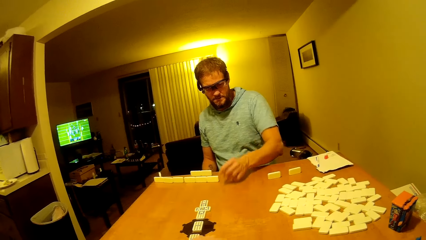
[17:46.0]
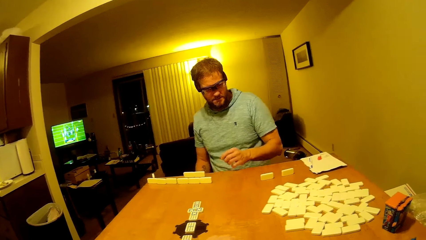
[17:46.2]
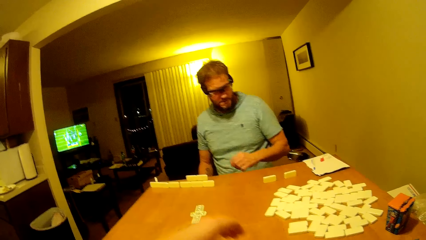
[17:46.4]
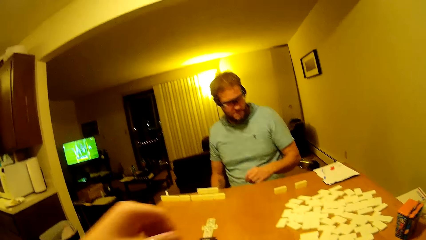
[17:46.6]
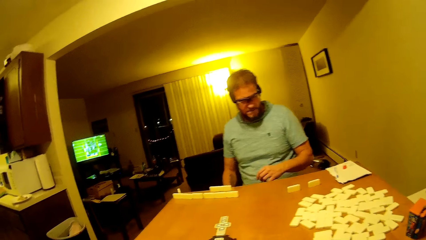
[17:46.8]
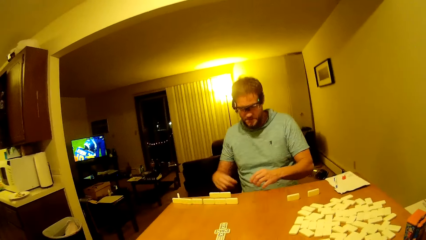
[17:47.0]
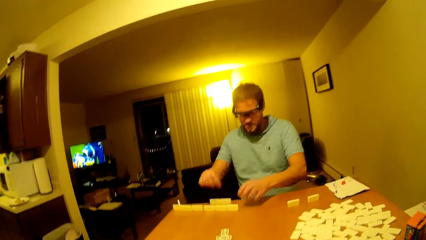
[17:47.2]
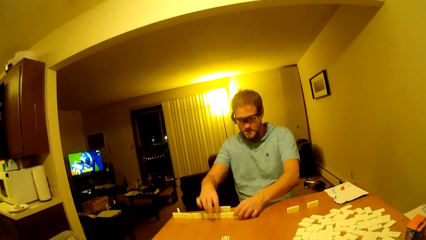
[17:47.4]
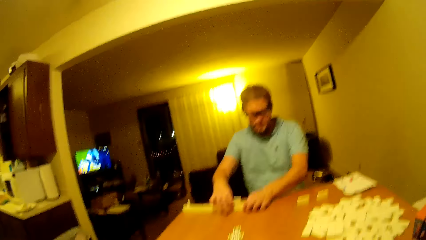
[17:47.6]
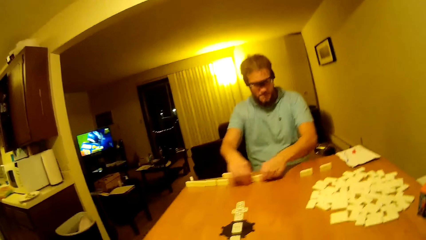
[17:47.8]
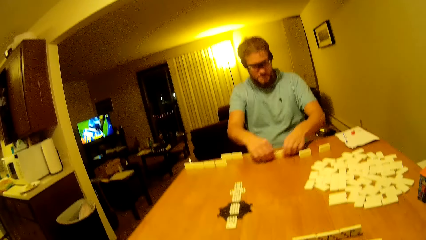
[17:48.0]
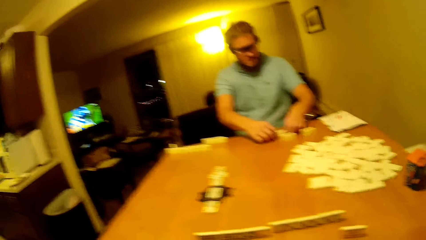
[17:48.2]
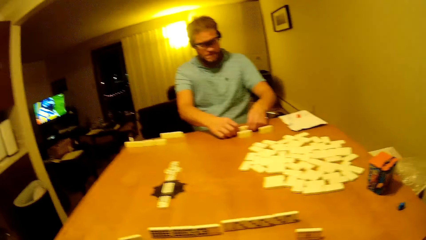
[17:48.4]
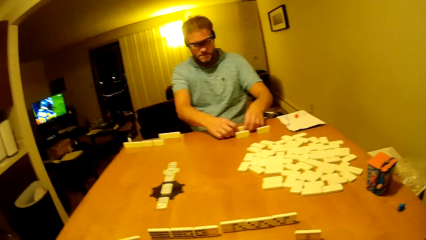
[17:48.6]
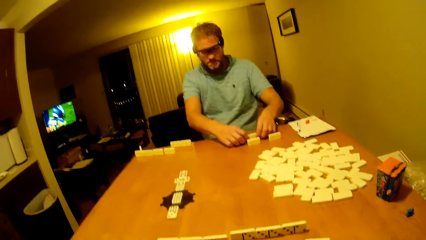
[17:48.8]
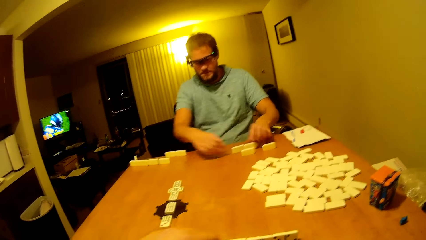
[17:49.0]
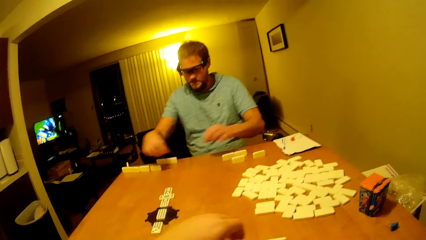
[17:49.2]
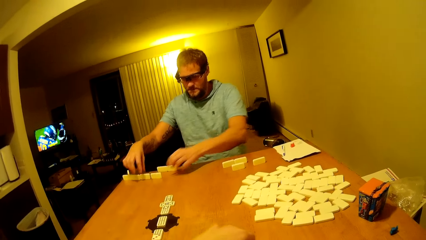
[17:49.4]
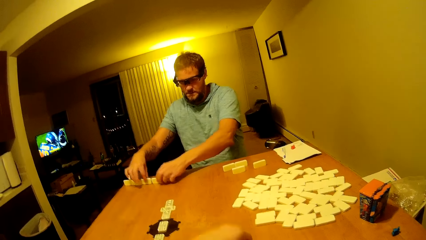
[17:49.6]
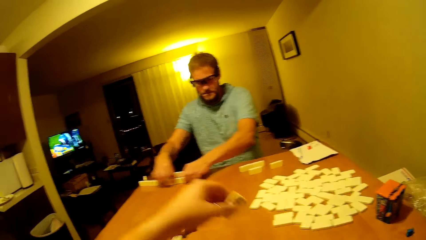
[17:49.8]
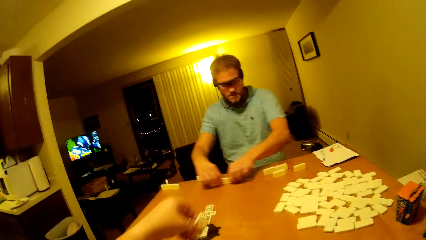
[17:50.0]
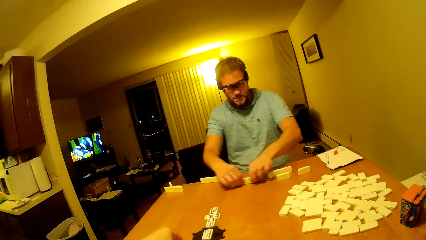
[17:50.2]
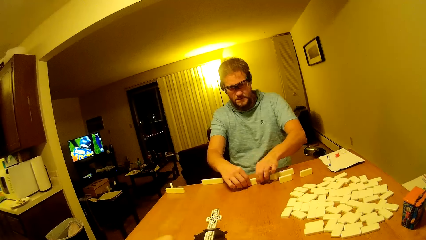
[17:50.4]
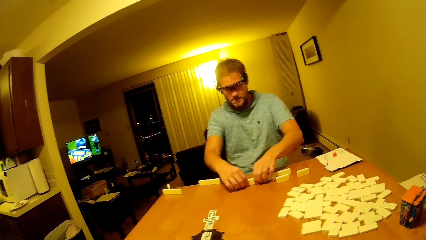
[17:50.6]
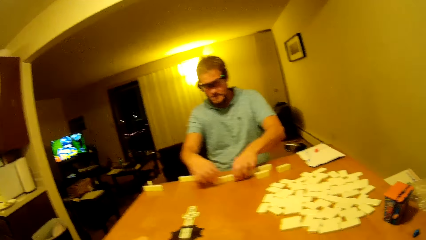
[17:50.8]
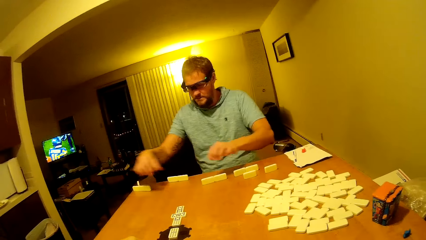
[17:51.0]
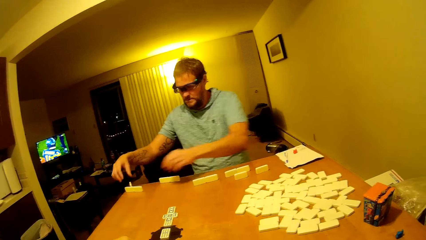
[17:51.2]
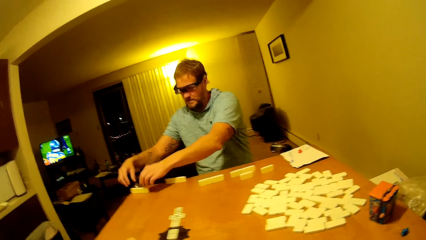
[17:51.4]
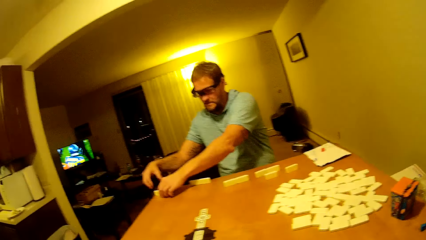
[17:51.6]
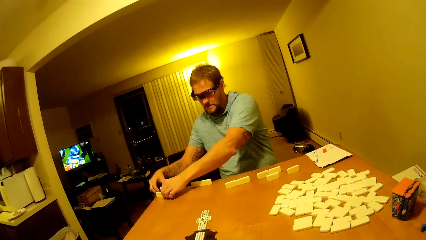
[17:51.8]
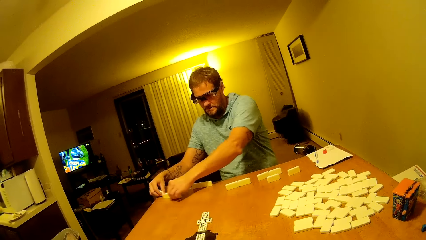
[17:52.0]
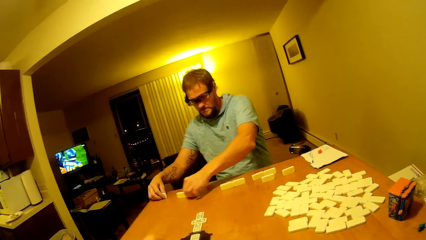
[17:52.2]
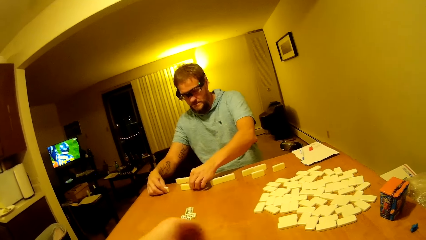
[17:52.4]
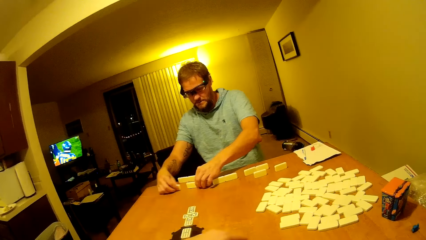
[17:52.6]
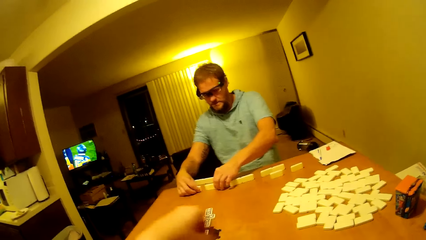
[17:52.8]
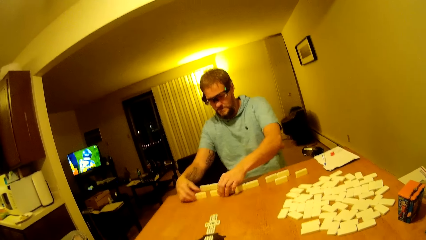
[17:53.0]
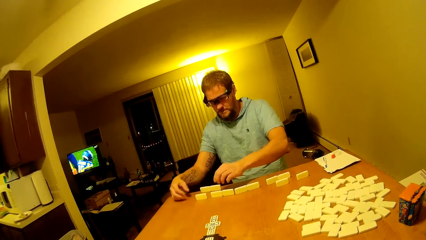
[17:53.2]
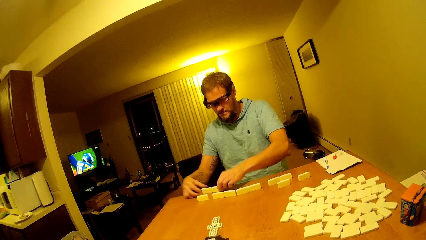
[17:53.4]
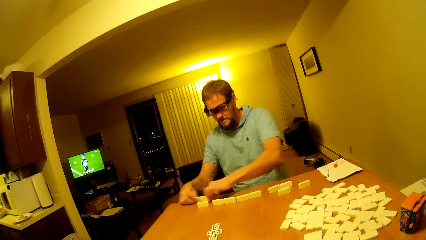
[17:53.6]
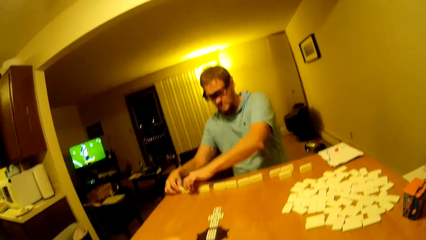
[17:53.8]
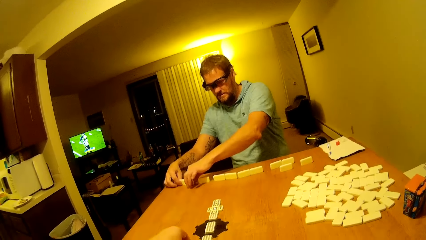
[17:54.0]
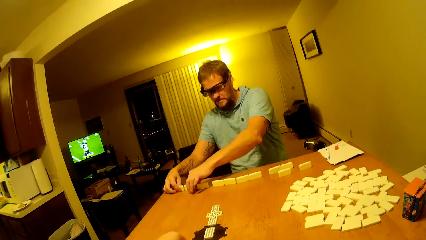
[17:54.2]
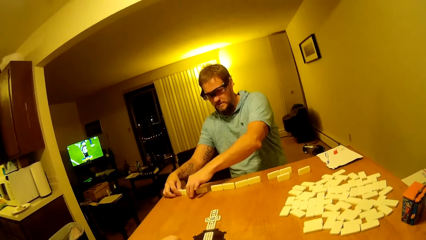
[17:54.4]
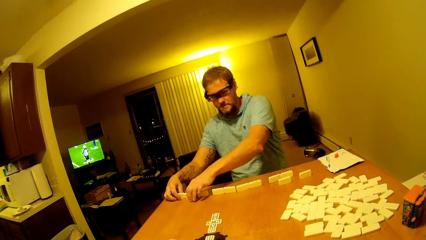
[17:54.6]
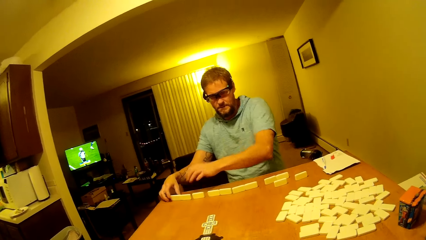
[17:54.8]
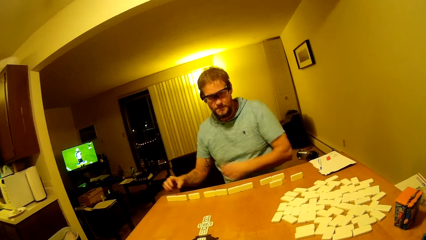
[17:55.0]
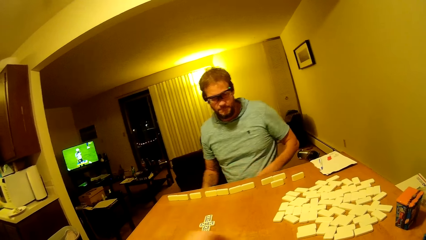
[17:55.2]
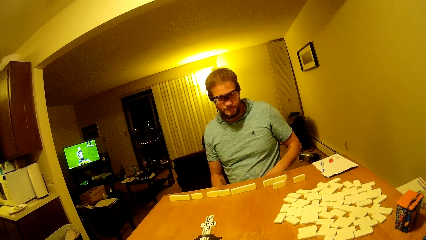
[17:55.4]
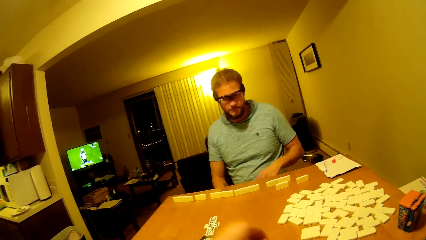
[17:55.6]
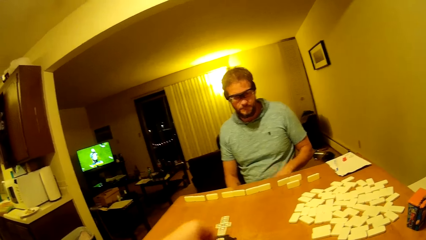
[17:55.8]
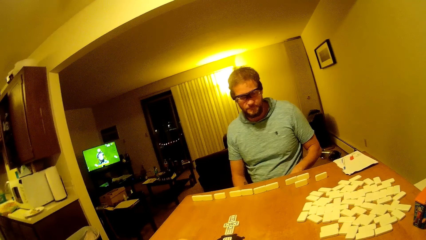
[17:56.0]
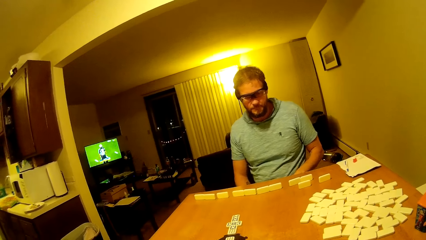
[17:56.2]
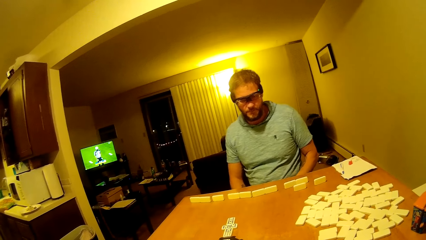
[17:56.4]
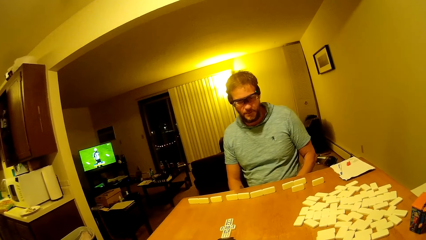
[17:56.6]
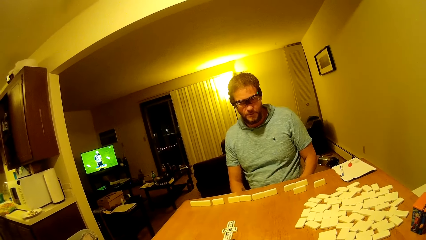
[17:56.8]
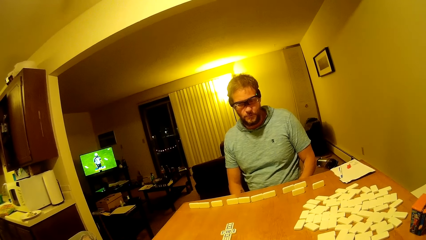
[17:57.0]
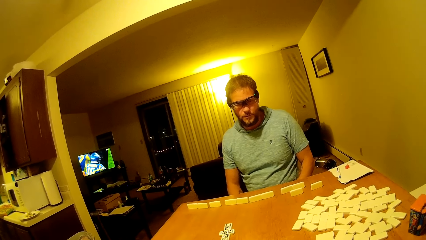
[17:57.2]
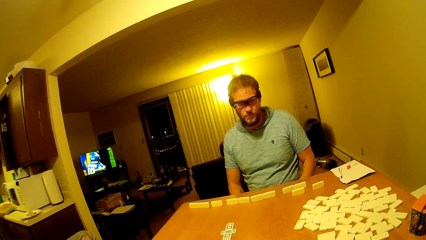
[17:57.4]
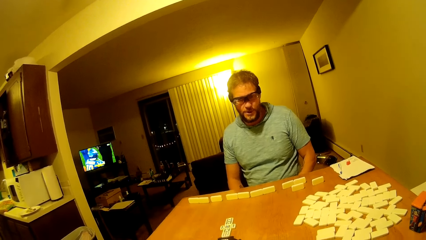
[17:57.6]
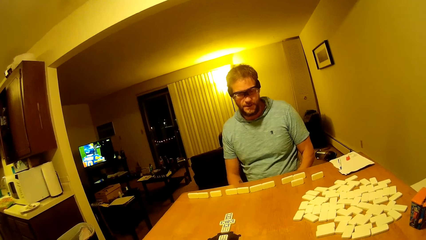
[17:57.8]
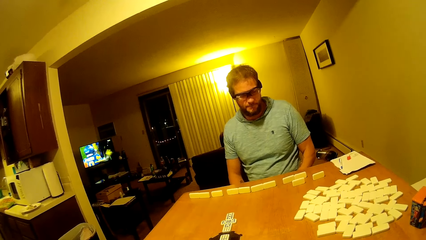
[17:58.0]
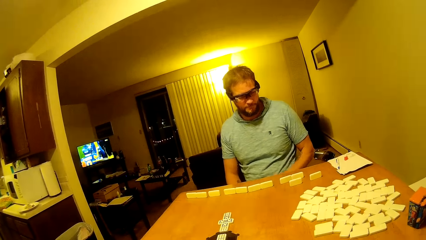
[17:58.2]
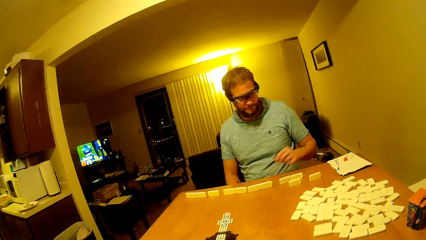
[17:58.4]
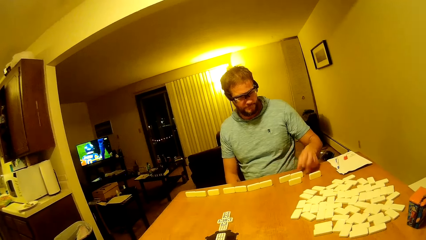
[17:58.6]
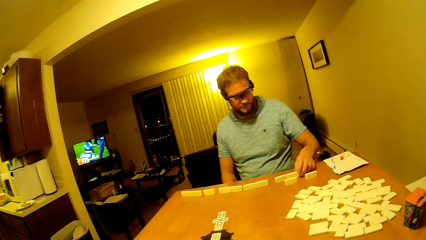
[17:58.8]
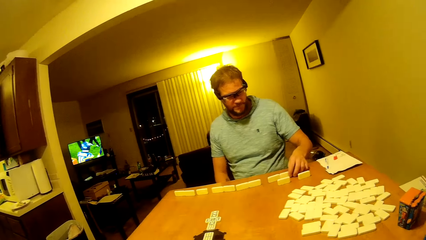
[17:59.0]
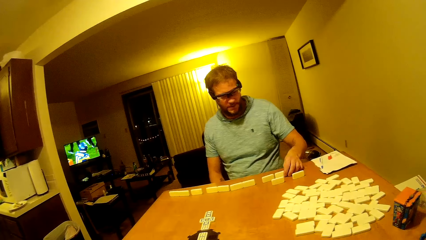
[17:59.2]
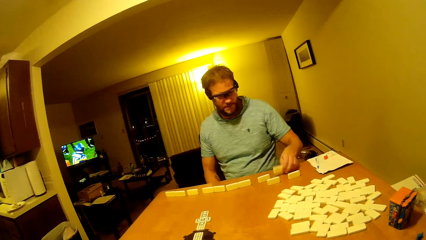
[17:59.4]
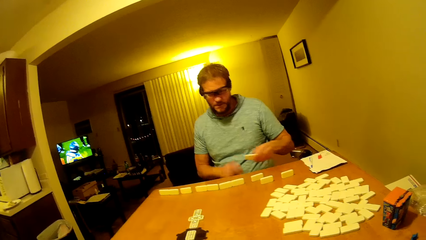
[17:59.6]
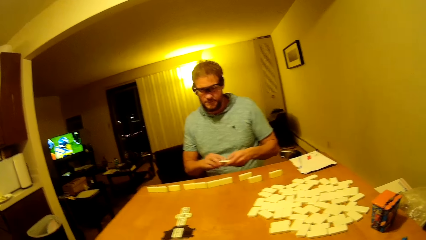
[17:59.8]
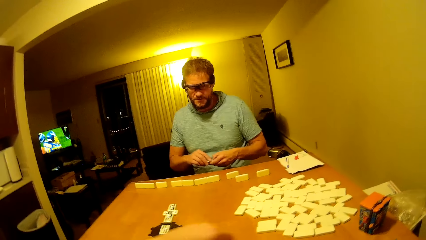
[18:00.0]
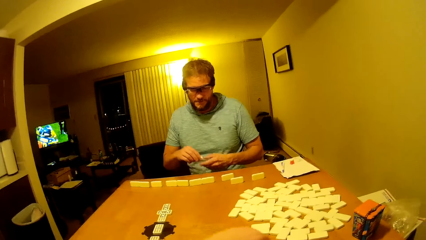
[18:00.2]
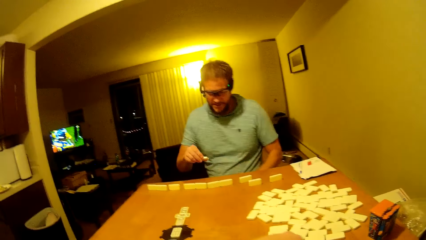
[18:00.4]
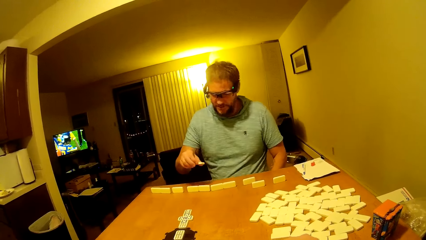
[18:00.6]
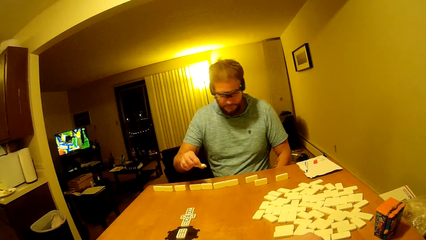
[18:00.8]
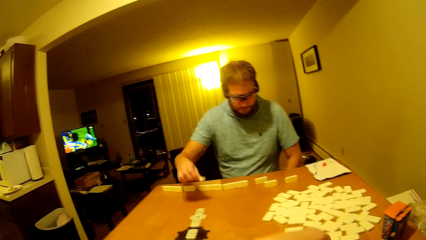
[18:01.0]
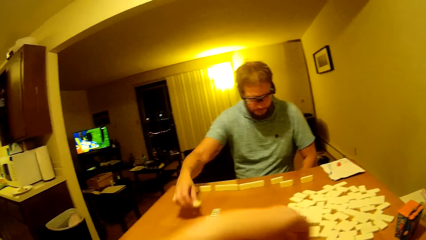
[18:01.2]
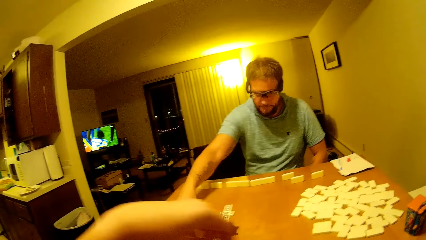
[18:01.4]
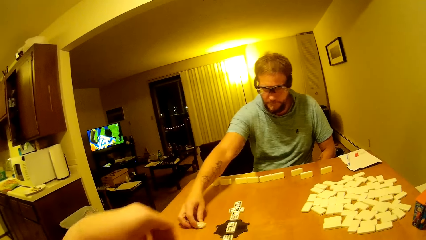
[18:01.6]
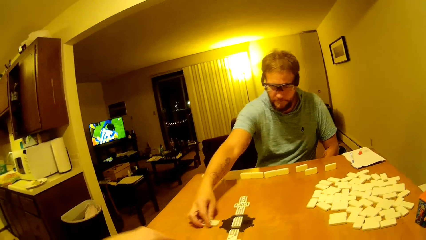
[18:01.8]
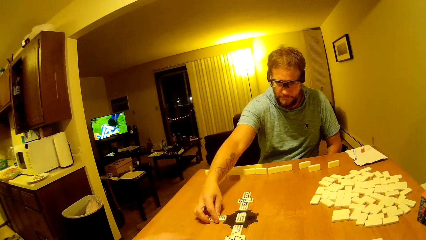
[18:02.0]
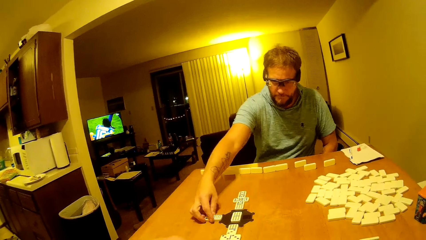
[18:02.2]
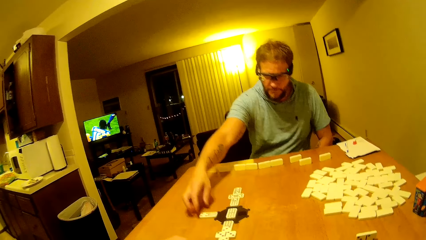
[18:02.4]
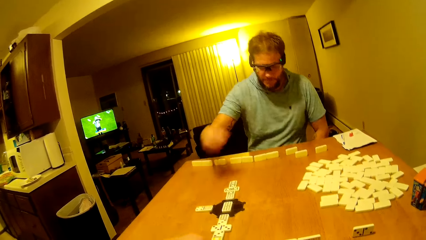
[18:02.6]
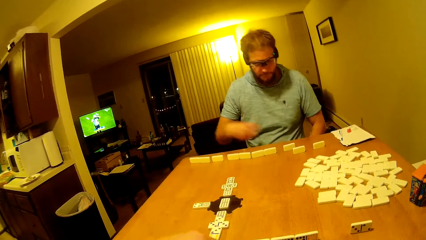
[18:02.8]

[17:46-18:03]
A man arranges the dice in line. The man drags the pai gow tiles on the table. The man arranges the dice up. The camera wearer lifts a hand up. They pick up the pai gow tile and place the pai gow tile on the table. The man picks up the pai gow tile on the table. The camera wearer picks up the pai gow tile. The man places the pai gow tile on the table.
